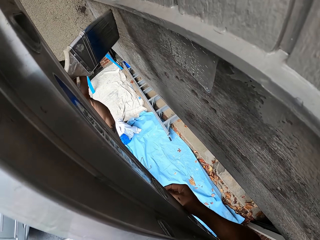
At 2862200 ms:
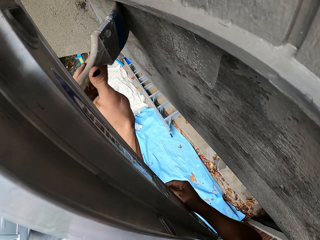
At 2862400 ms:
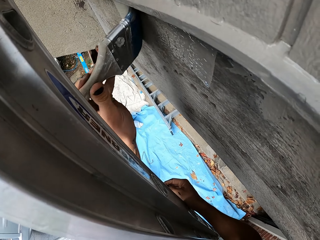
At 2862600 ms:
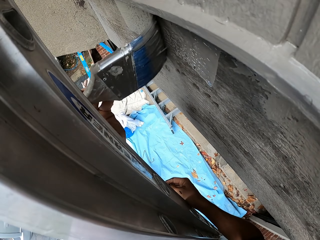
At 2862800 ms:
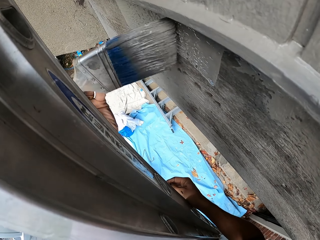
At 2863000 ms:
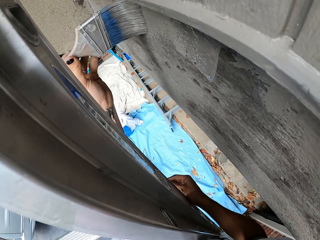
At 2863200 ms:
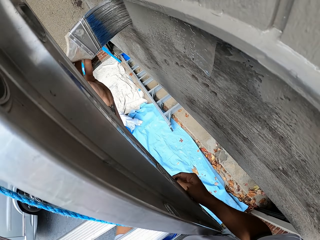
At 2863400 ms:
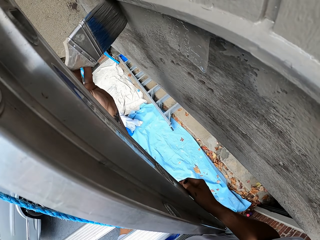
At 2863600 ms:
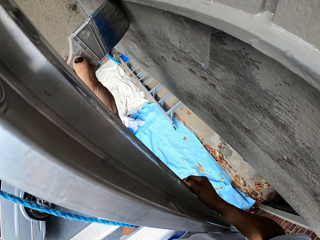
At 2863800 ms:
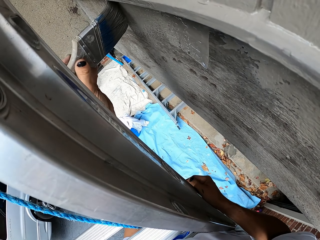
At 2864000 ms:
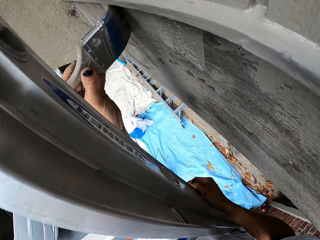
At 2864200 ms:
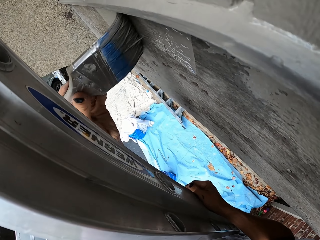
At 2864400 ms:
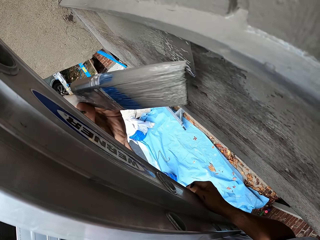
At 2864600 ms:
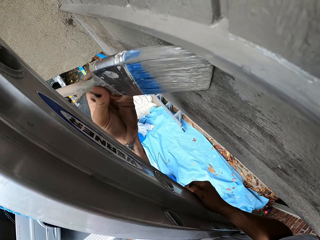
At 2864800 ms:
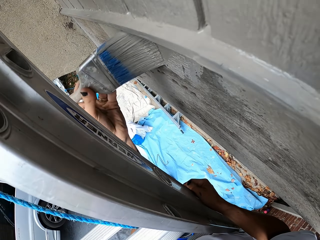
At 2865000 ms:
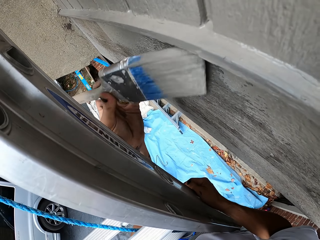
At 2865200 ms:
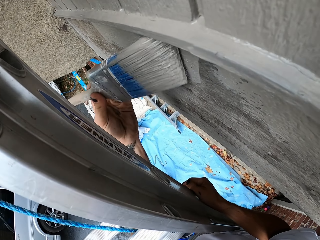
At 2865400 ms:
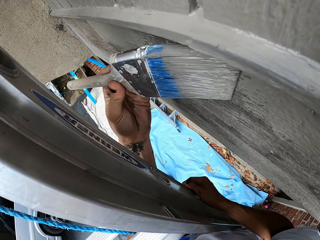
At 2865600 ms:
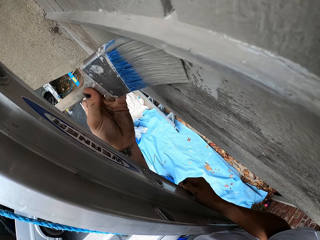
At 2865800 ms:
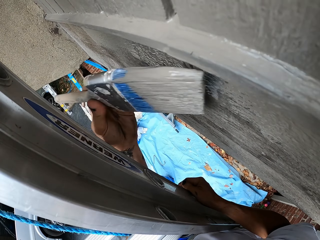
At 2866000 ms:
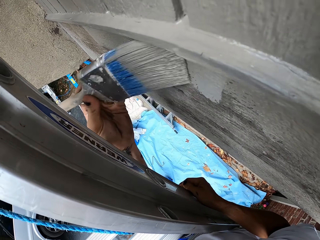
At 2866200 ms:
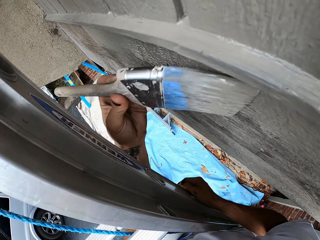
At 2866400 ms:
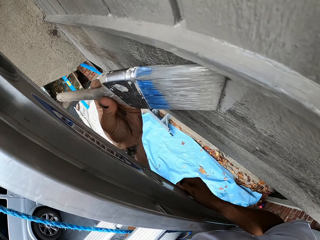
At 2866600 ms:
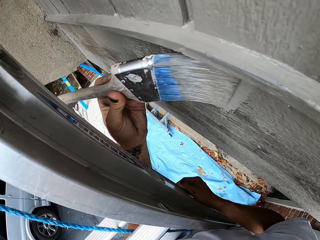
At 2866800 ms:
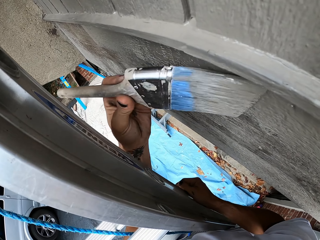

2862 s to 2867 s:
The camera wearer paints the frame.

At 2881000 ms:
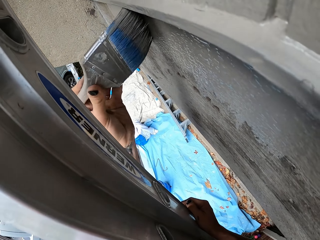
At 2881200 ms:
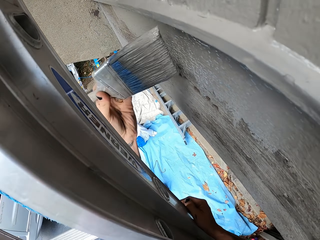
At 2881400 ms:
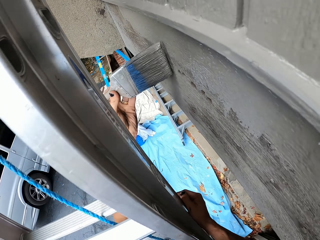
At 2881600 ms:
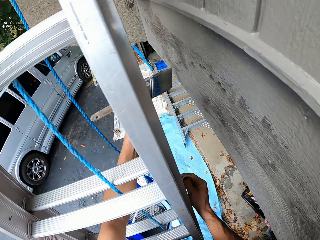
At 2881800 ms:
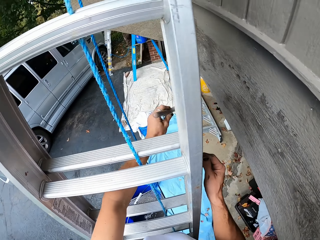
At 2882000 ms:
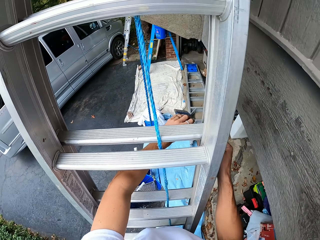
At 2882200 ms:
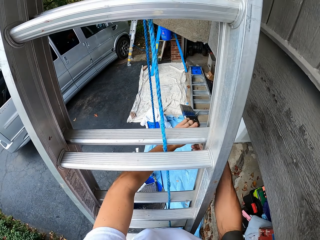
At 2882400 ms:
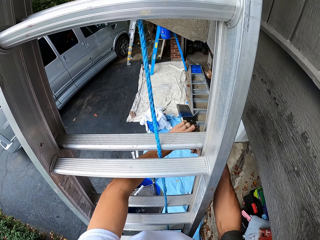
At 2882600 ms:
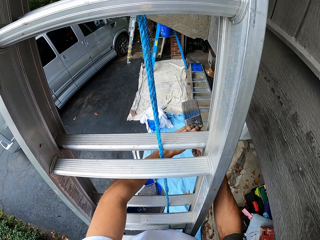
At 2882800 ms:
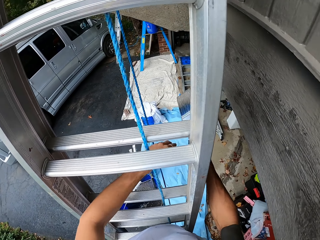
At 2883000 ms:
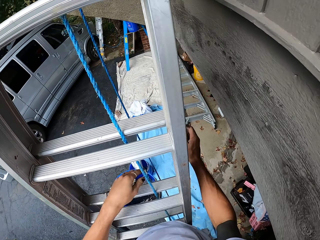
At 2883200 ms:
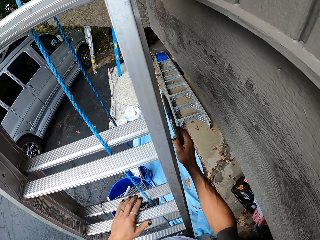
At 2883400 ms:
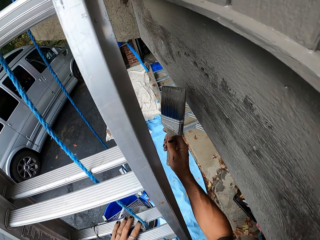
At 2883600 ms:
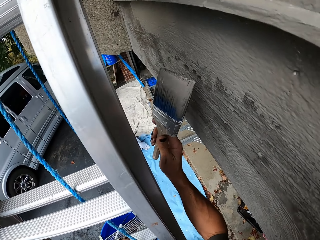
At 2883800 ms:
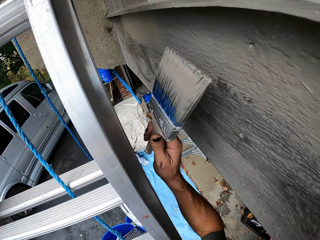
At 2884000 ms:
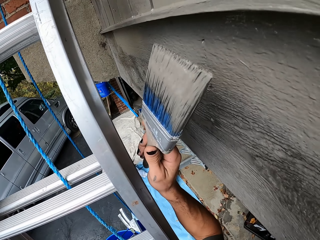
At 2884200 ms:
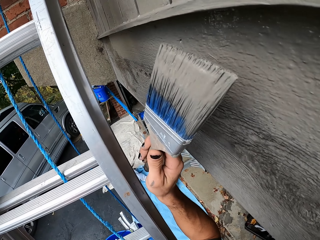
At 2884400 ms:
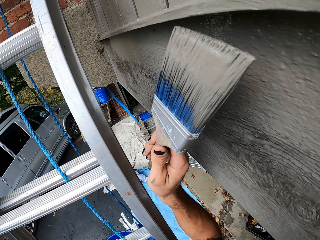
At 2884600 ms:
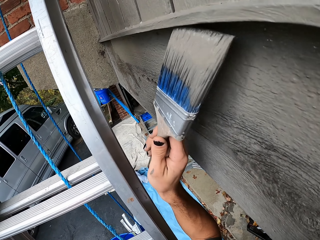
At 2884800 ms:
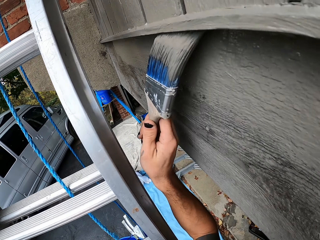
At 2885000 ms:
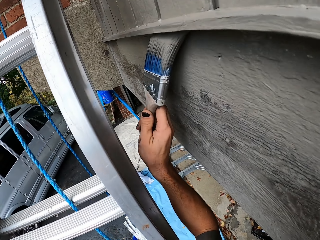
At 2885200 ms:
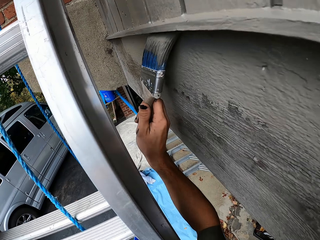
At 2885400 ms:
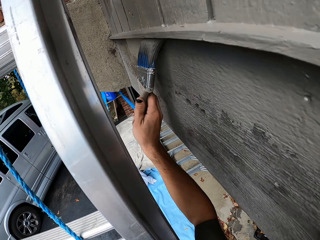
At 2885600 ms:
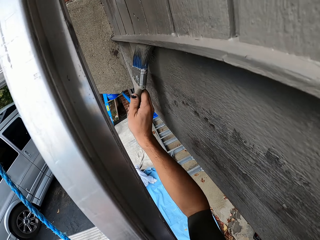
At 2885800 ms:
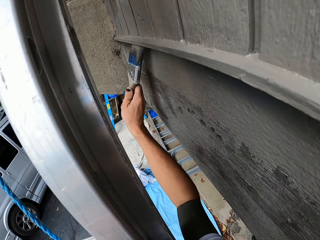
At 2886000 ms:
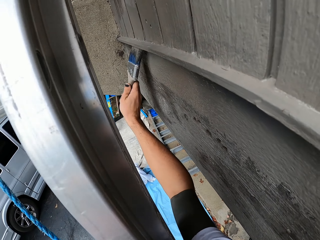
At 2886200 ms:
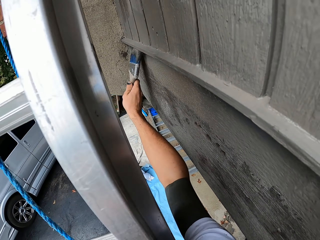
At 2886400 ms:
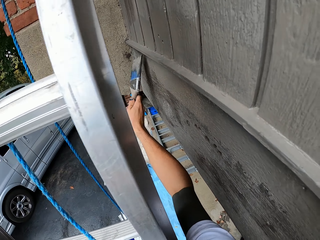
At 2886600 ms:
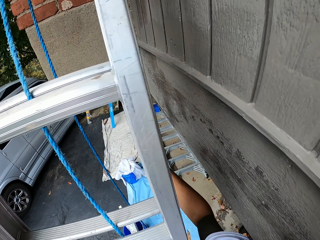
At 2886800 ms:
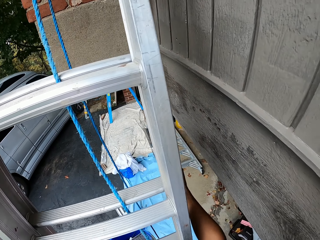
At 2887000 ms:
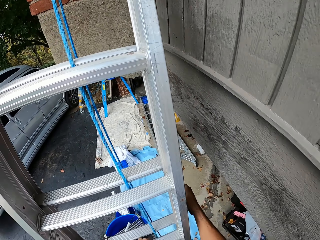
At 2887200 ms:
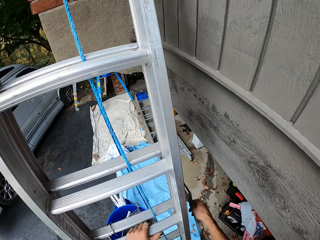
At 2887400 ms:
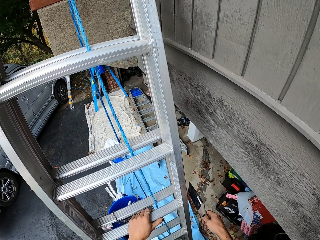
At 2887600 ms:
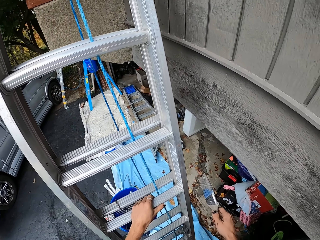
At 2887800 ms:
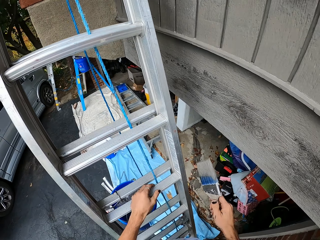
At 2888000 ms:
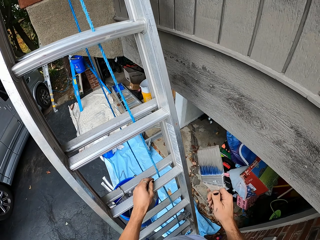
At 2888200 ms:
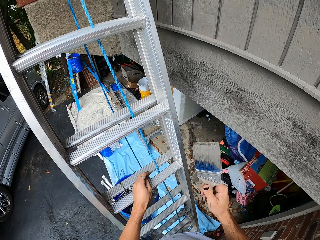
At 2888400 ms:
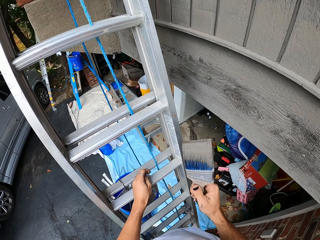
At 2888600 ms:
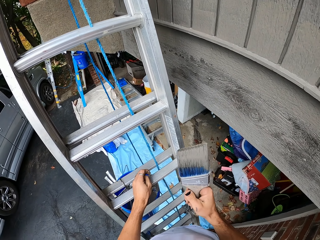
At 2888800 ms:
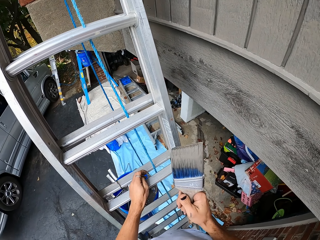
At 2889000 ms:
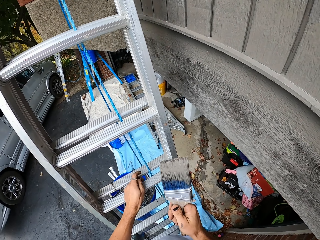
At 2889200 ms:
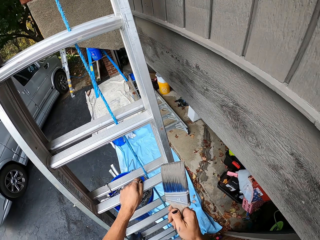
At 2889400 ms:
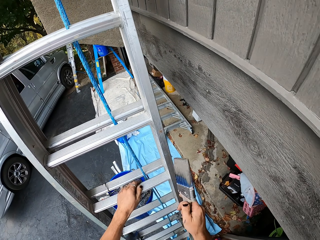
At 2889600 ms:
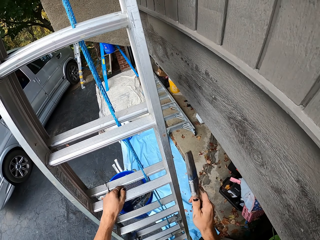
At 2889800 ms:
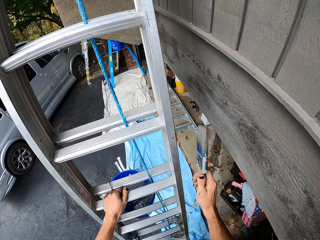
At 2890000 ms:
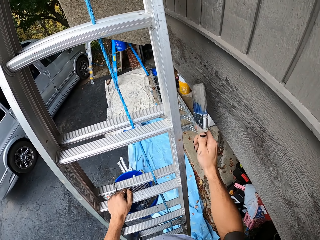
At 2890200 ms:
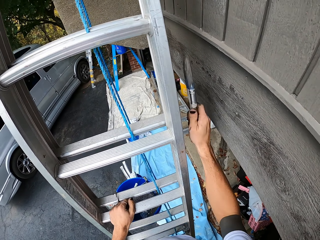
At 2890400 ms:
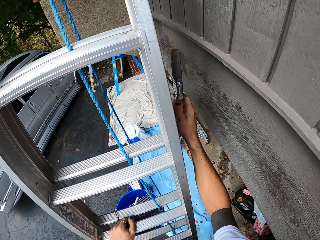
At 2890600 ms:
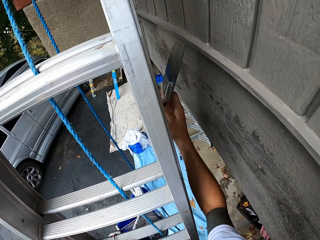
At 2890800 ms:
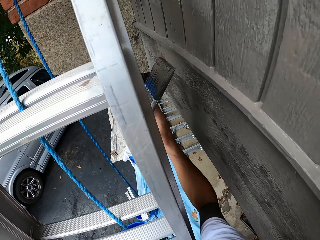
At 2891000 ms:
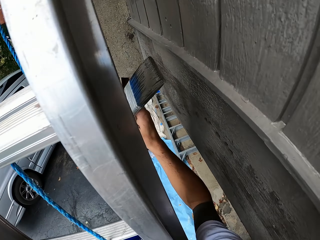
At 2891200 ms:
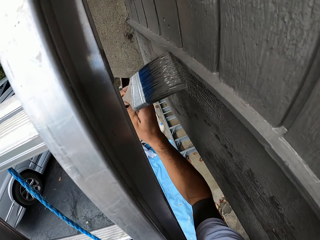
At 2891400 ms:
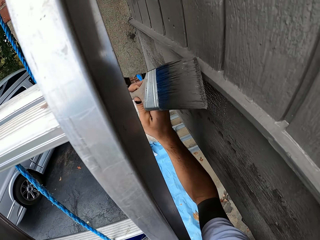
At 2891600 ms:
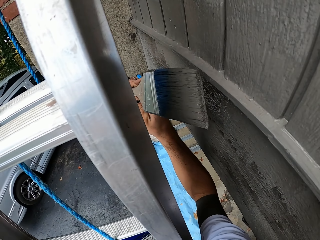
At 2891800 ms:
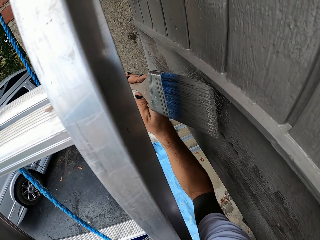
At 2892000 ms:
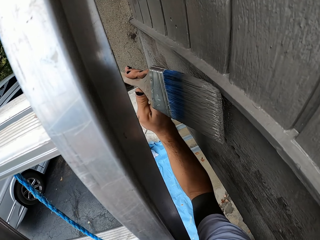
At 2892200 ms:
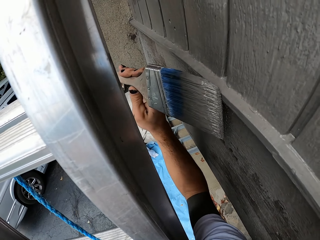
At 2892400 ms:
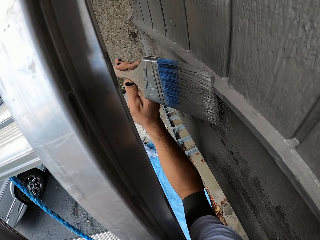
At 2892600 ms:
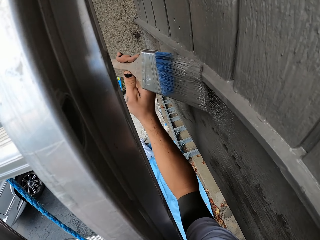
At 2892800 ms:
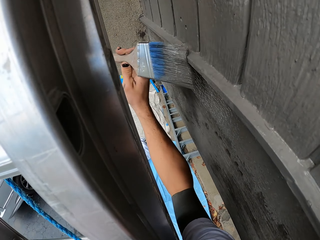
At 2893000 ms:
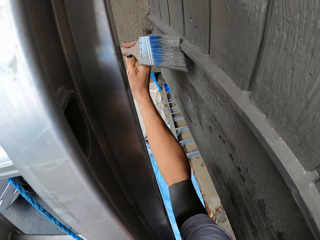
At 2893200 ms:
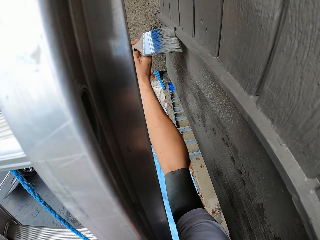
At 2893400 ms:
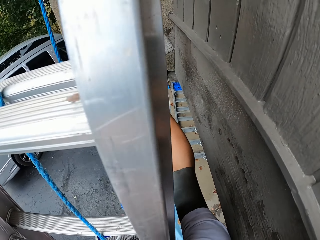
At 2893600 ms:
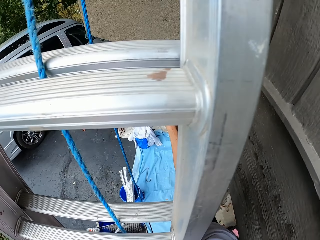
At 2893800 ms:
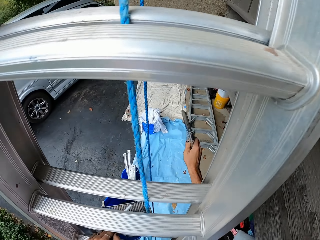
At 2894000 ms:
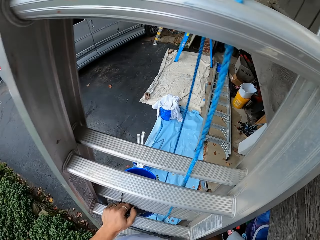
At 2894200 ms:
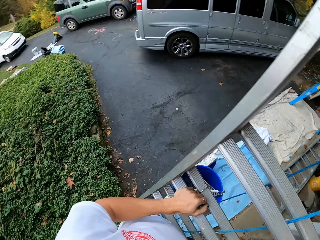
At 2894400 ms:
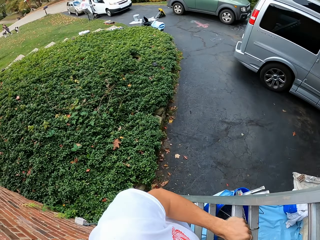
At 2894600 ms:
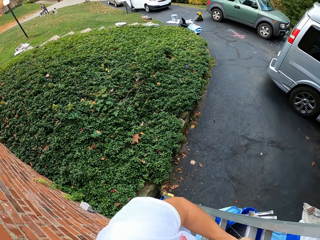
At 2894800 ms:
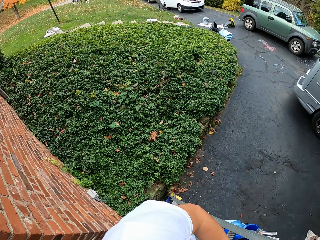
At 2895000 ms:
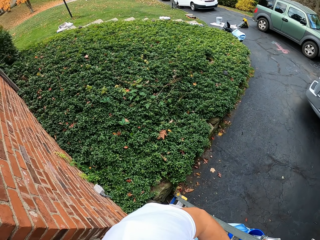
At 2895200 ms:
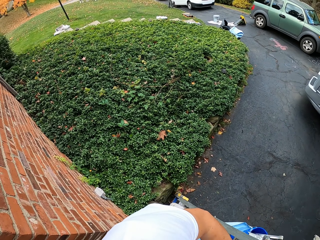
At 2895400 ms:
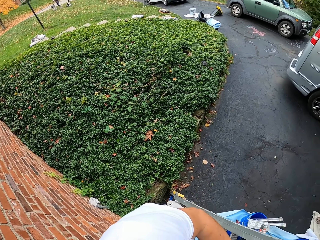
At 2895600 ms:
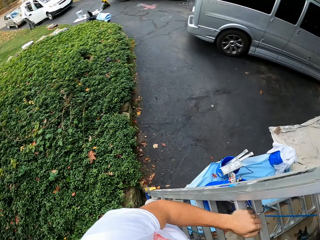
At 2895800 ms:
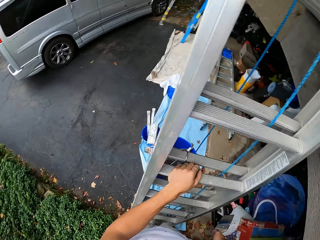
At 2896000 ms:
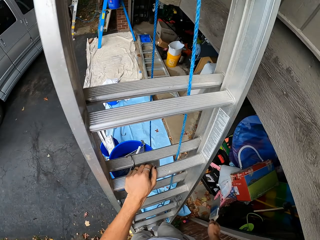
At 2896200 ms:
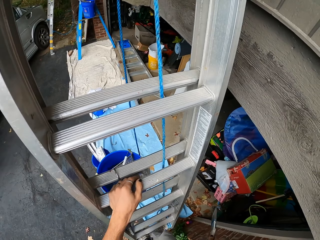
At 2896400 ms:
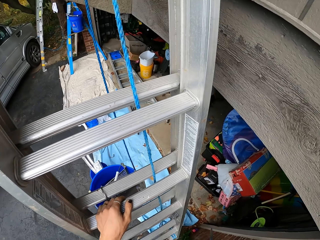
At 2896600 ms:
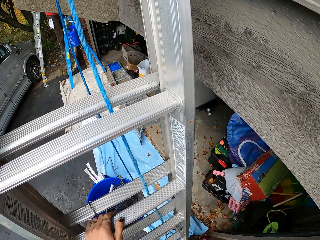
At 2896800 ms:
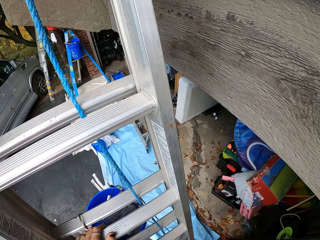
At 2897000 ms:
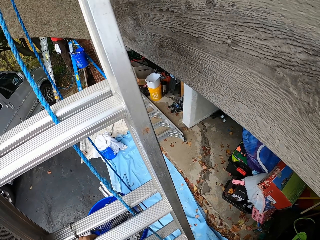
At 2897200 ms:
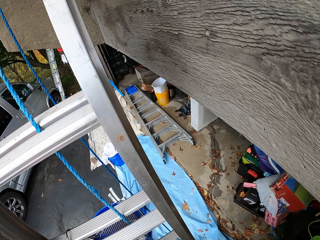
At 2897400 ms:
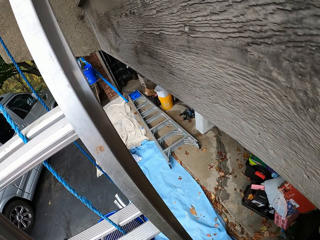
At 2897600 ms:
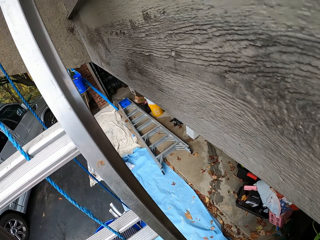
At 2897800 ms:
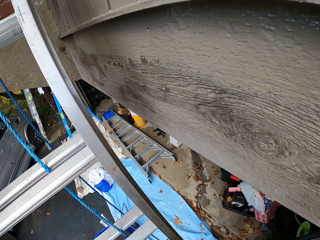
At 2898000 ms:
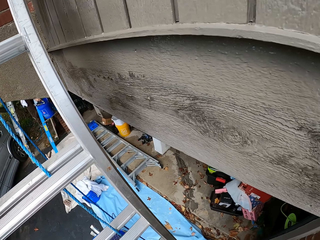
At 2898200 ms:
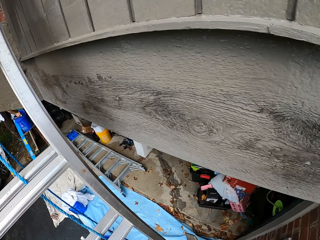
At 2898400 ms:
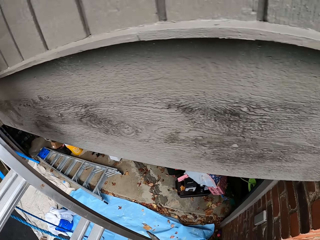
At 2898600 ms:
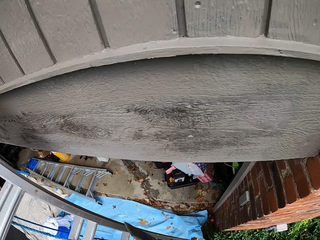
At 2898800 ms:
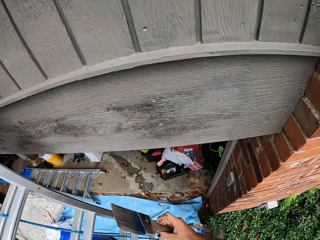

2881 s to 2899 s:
The camera wearer holds the brush. They take the brush to the right. They rest a hand on the ladder. They paint the frame or wall. They hold the ladder. They move a hand. They paint the frame. They look around.
